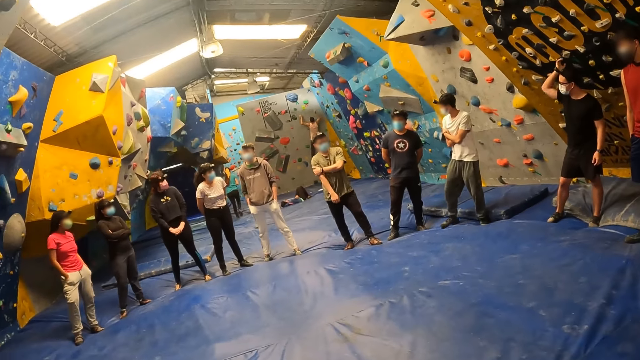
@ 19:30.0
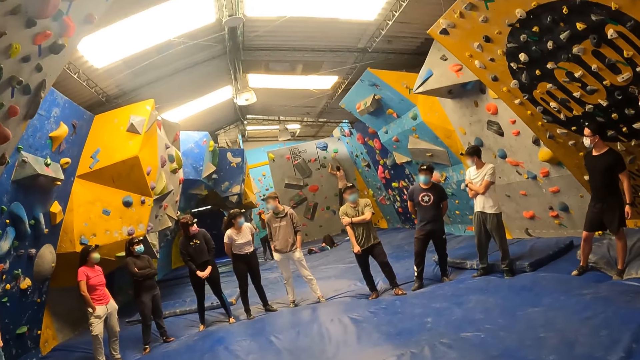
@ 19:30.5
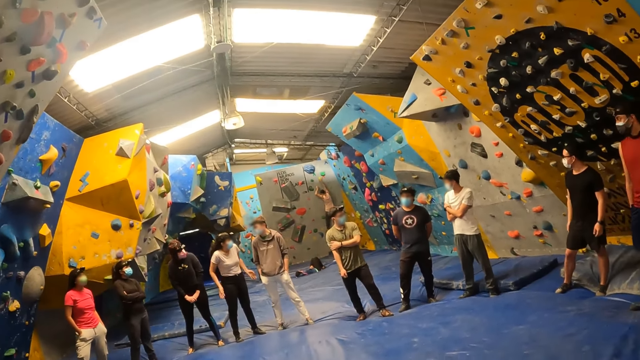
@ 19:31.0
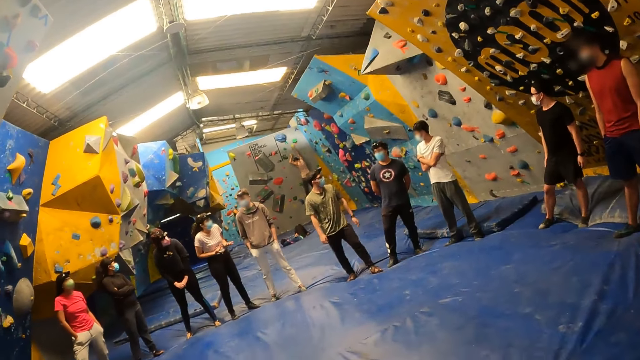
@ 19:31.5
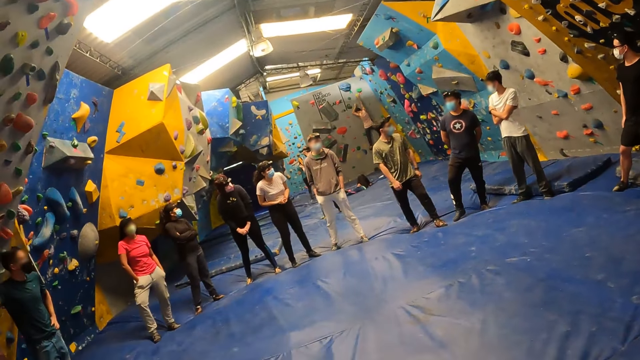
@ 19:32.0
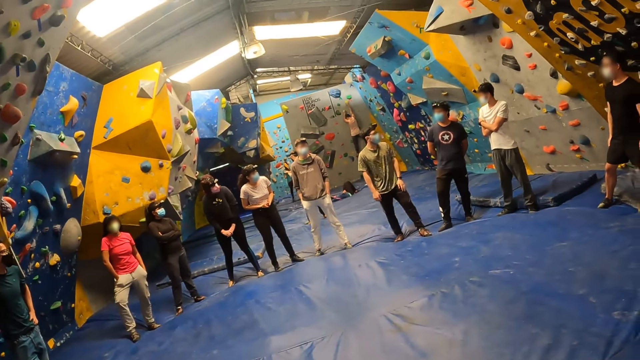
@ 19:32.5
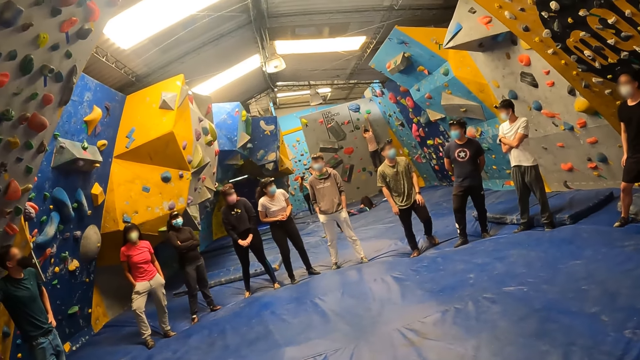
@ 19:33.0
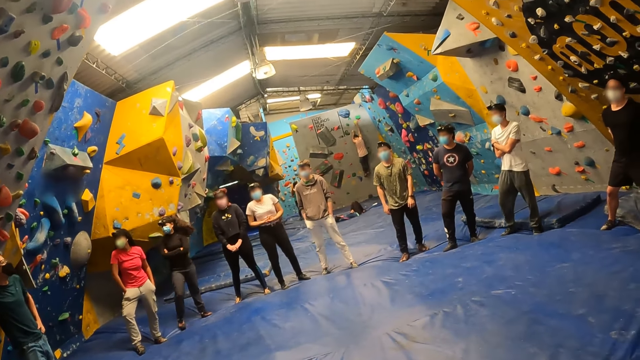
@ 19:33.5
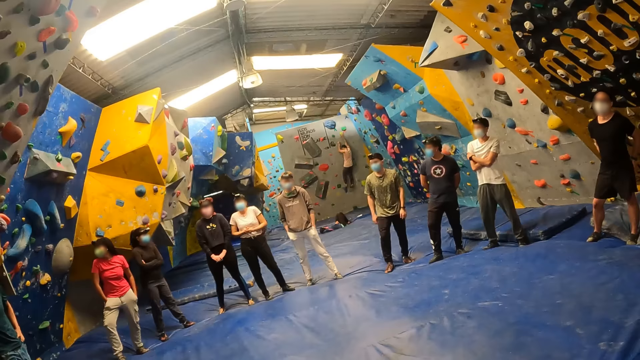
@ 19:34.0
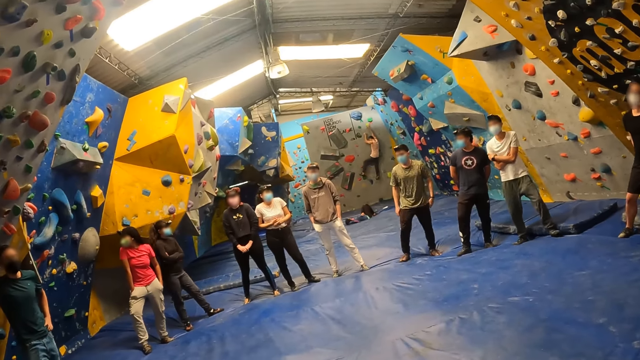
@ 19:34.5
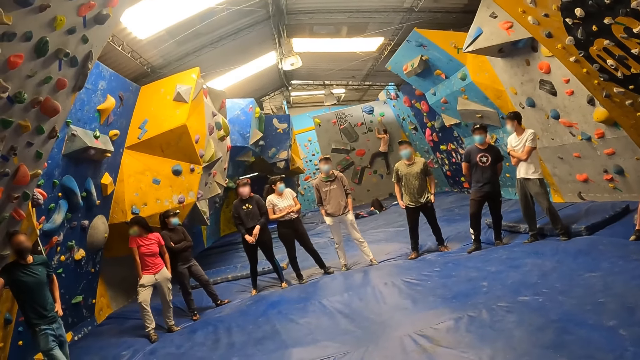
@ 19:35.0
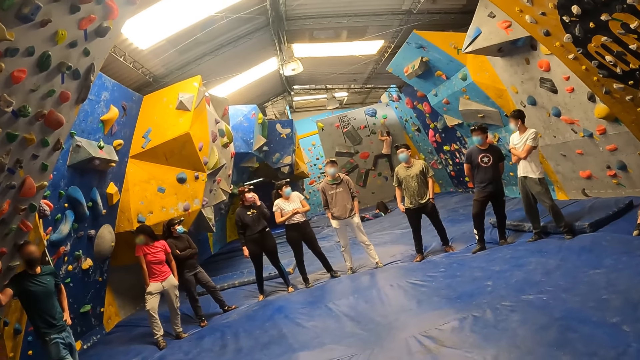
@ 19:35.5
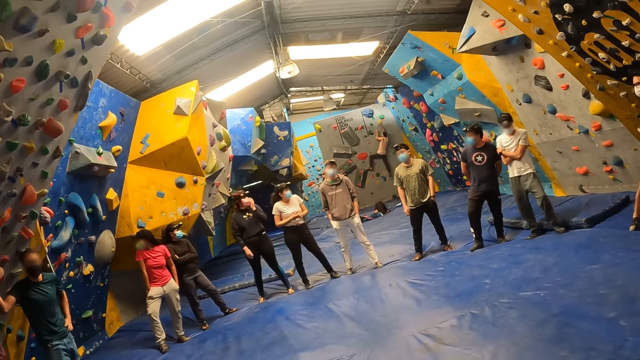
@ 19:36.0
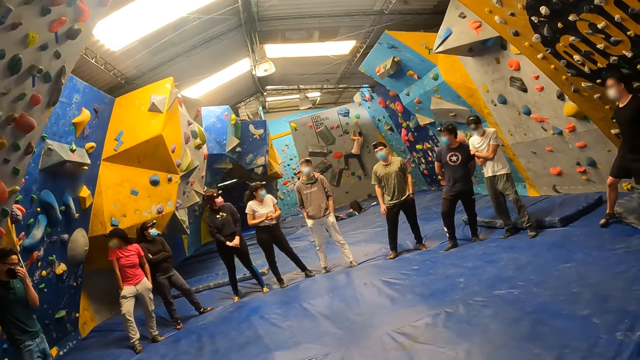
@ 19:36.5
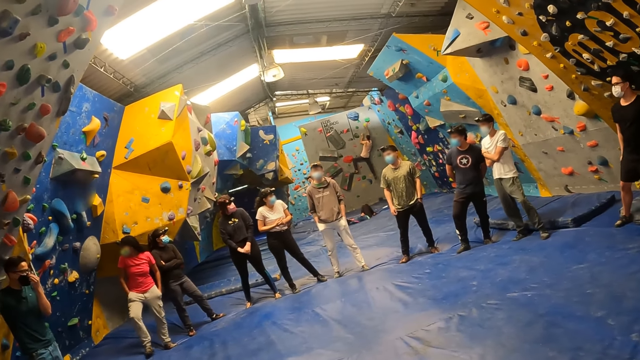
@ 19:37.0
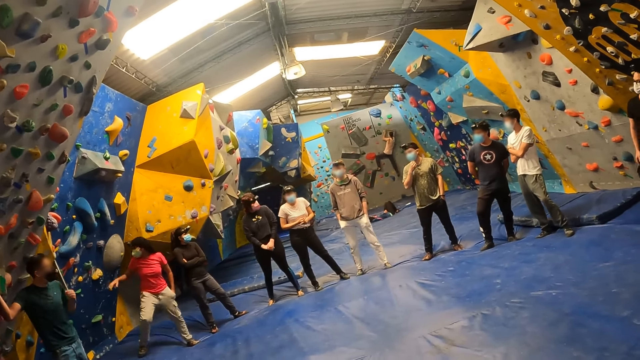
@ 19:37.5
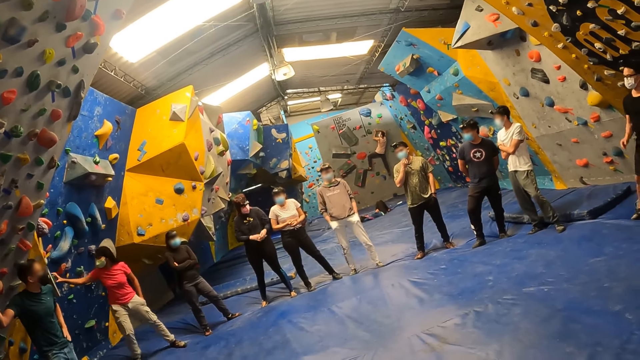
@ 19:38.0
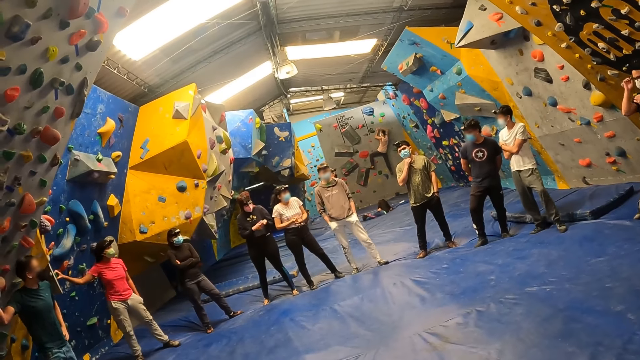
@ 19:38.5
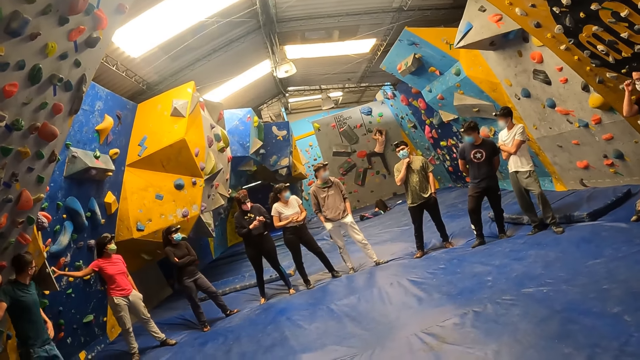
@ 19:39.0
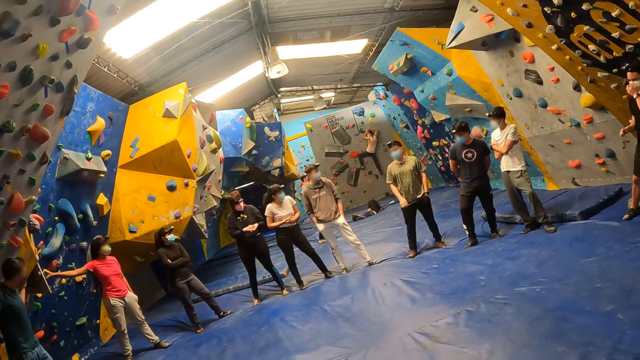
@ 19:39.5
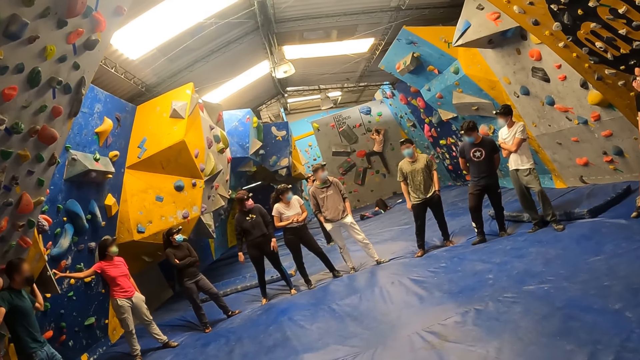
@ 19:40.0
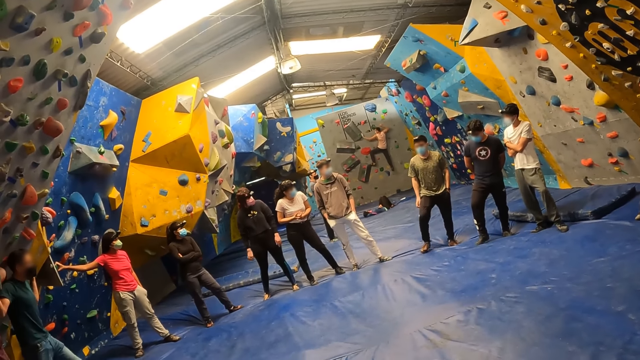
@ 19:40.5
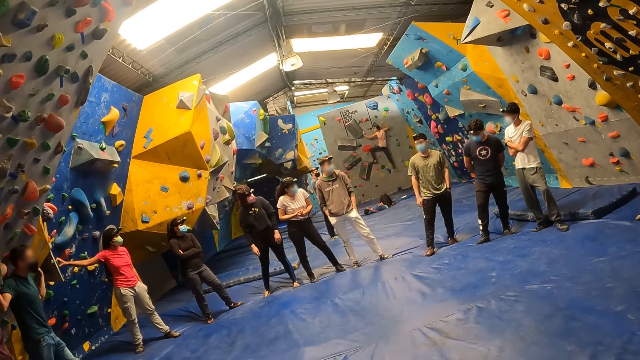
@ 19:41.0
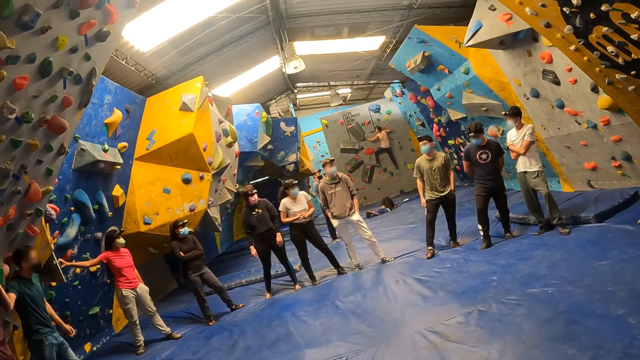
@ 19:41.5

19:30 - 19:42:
A woman holds a rock with her right hand.

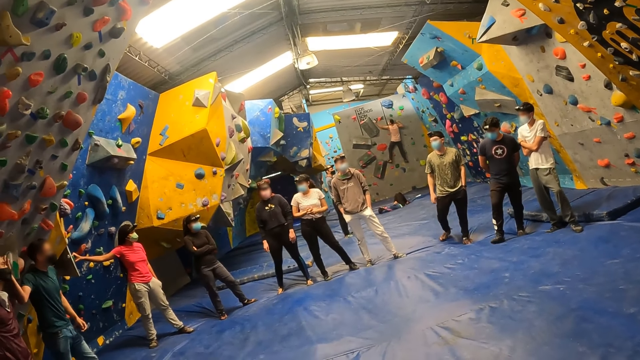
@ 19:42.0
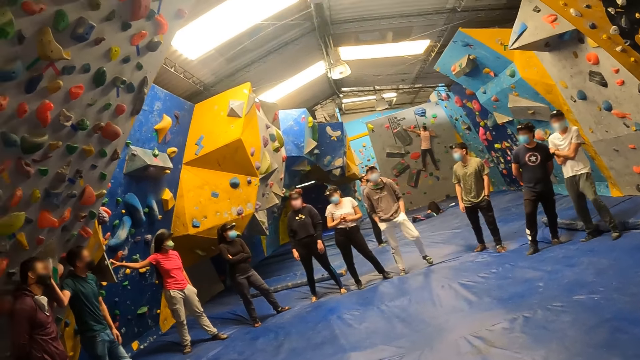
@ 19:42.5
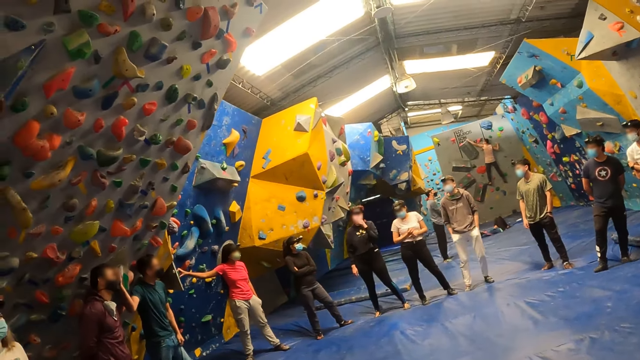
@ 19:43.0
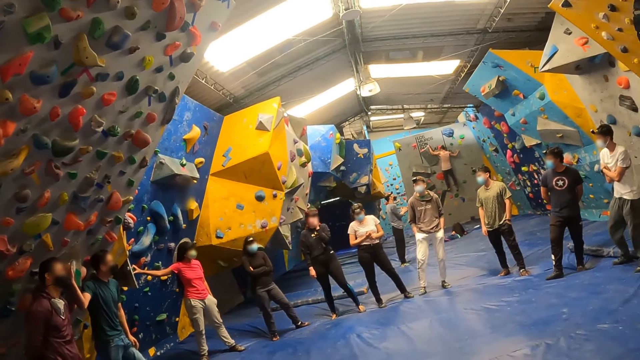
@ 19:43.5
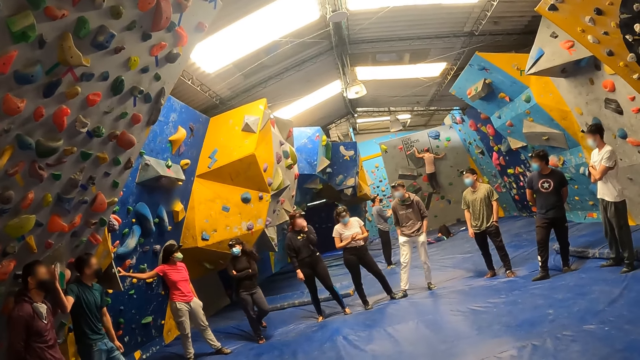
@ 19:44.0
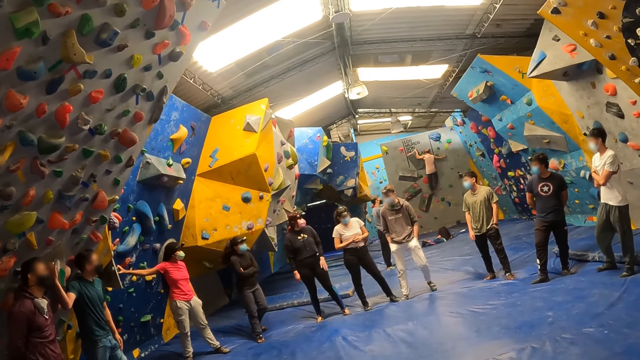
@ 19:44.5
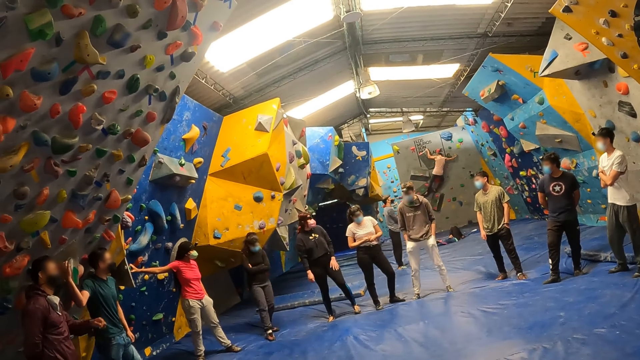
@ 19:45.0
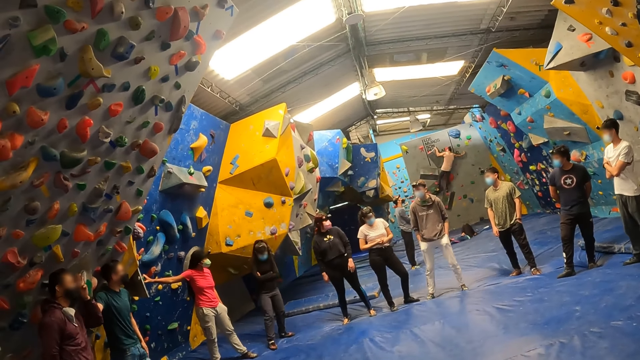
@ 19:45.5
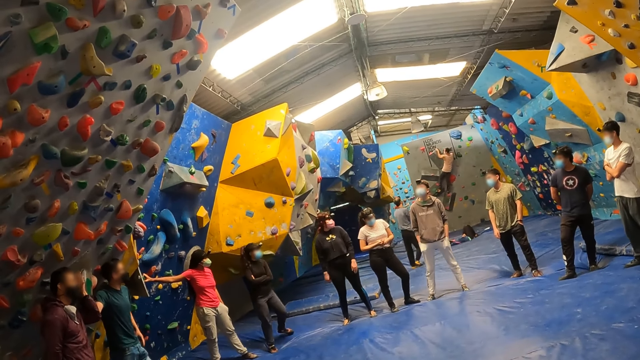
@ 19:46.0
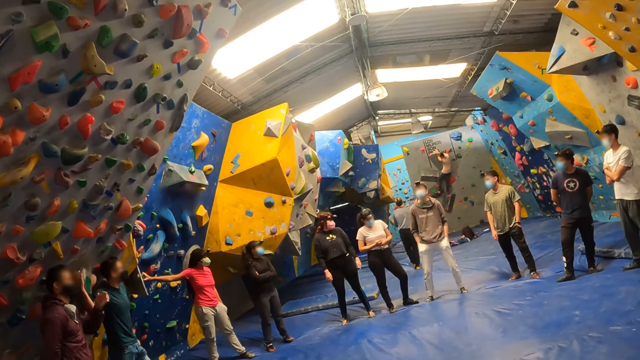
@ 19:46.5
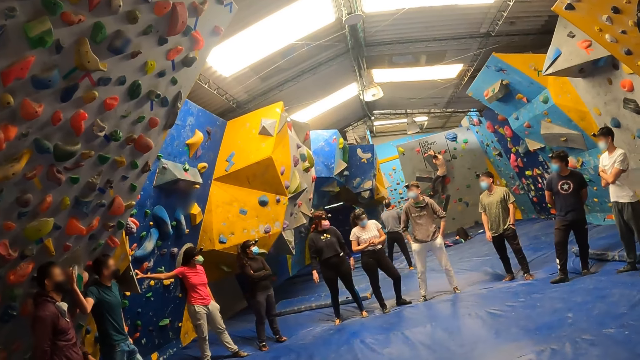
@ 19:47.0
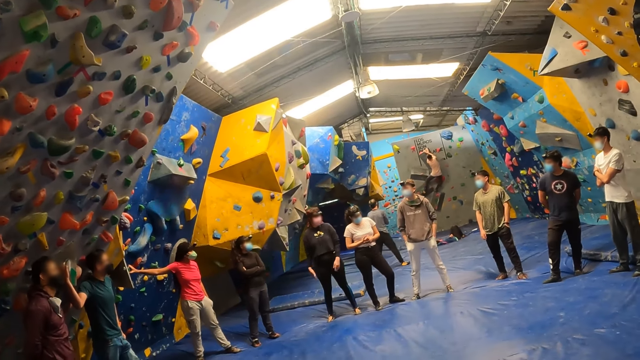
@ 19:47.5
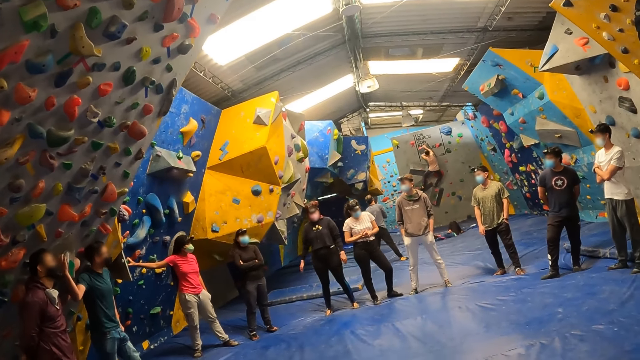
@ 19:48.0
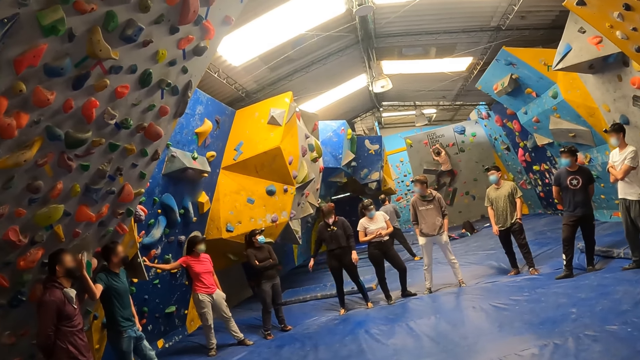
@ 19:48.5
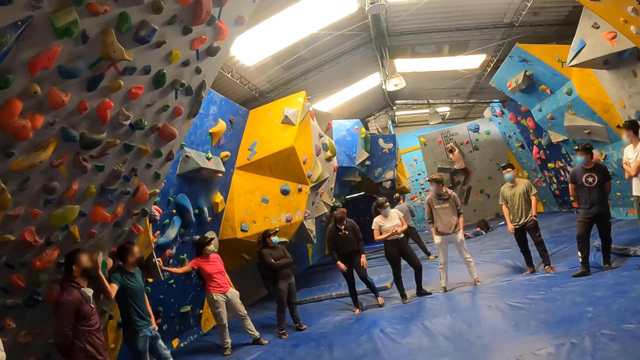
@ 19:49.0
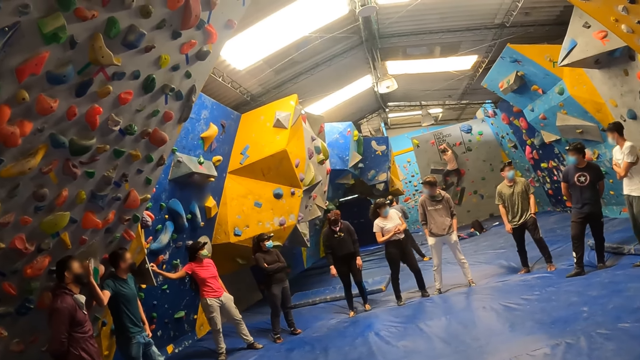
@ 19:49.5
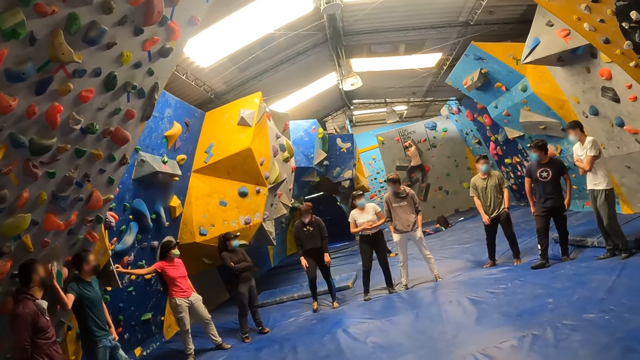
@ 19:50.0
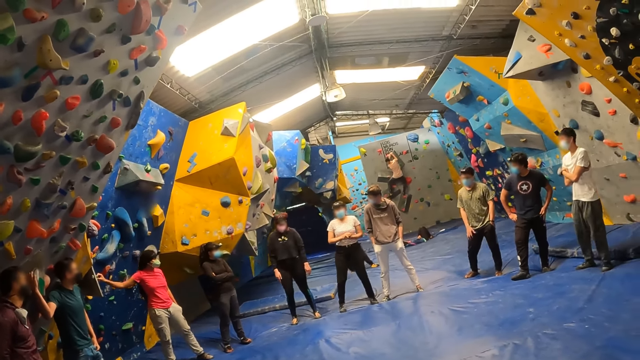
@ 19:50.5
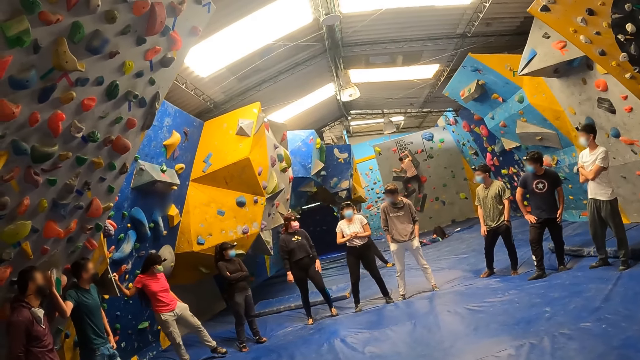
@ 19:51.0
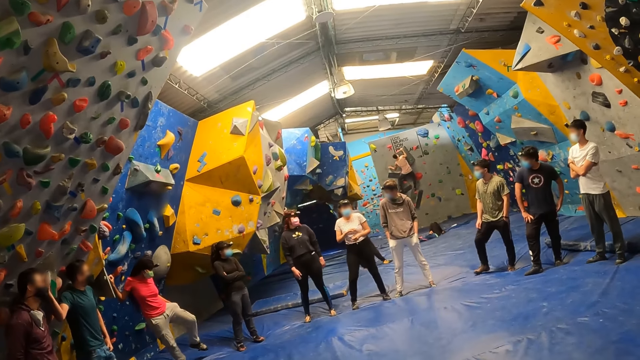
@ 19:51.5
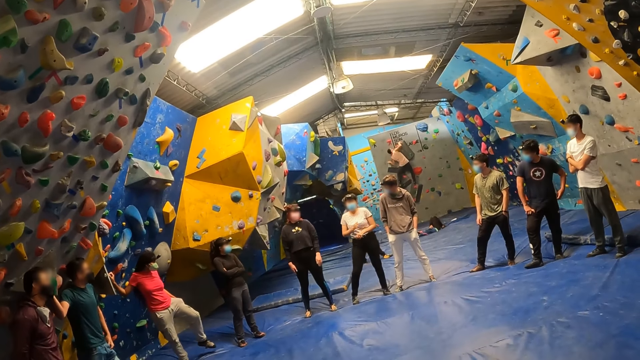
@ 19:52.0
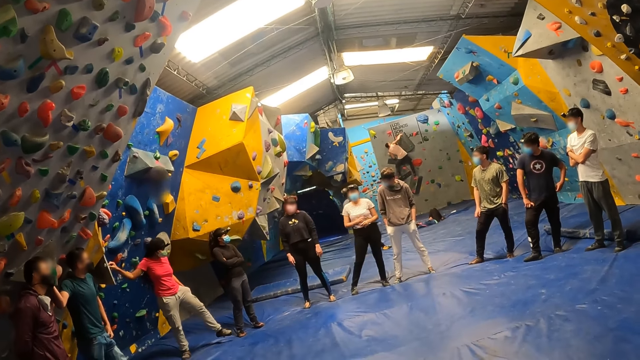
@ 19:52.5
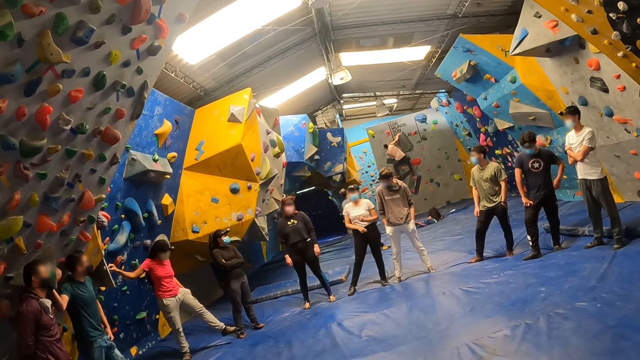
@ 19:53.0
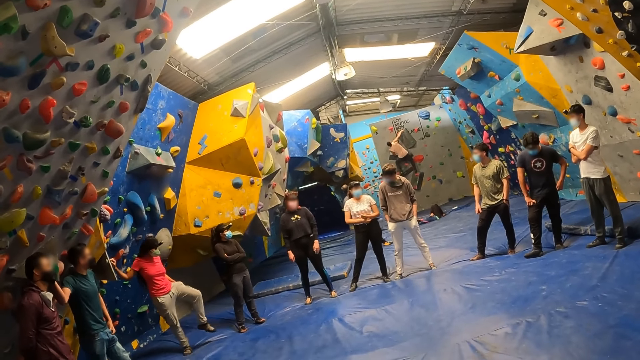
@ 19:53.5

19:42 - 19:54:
The woman swings her left leg. Another woman demonstrates with her hands.
